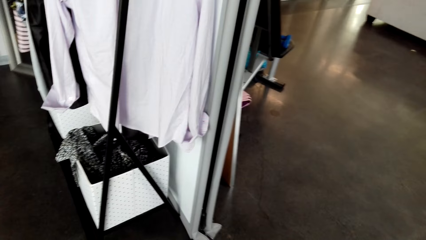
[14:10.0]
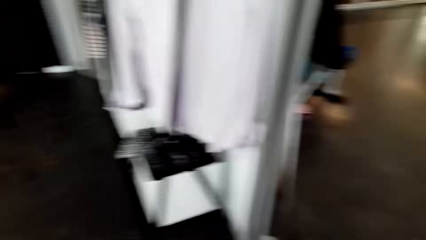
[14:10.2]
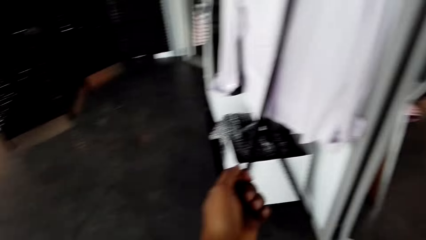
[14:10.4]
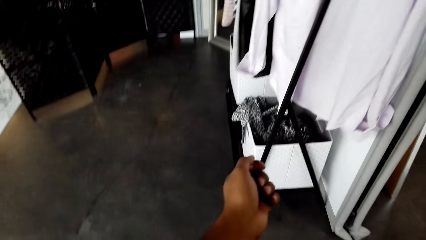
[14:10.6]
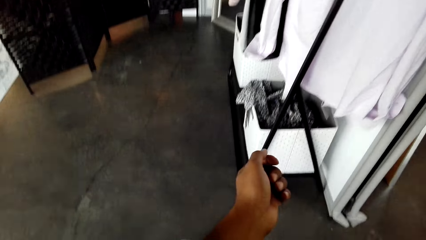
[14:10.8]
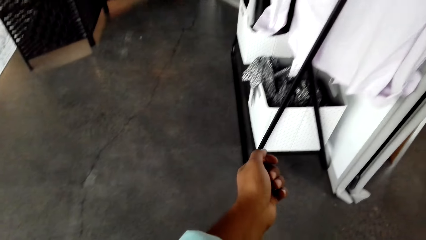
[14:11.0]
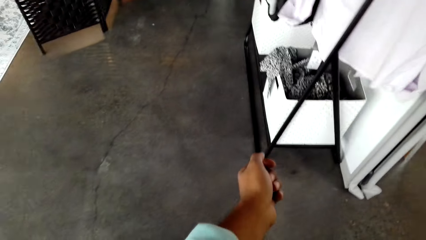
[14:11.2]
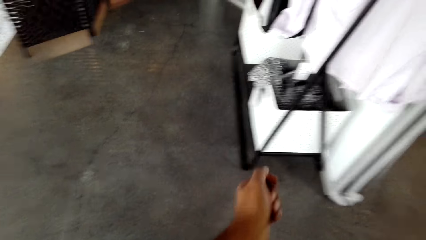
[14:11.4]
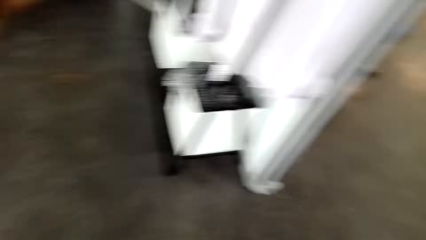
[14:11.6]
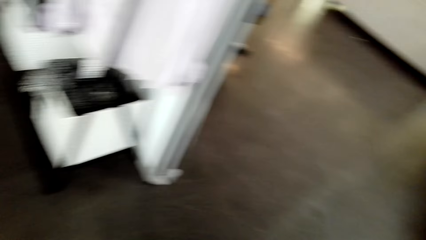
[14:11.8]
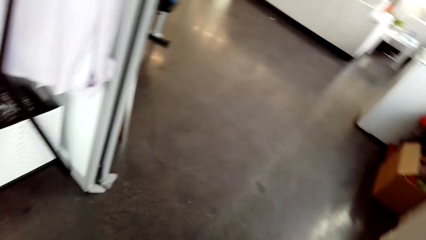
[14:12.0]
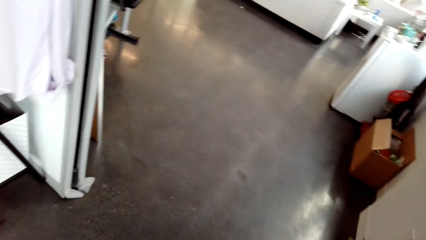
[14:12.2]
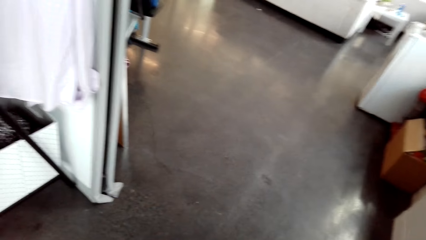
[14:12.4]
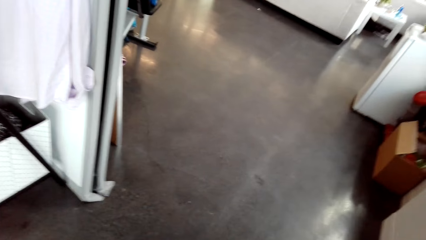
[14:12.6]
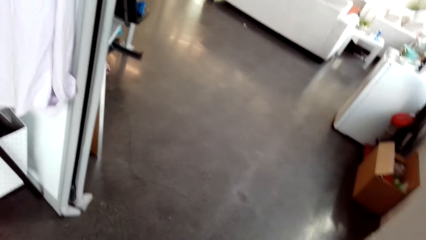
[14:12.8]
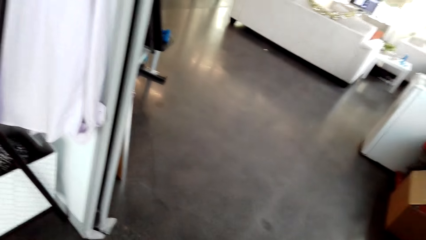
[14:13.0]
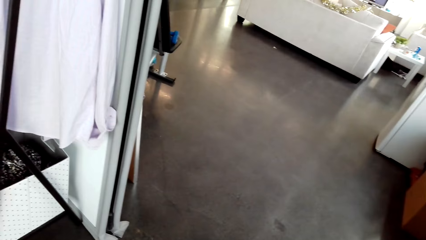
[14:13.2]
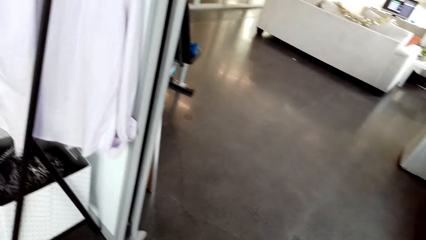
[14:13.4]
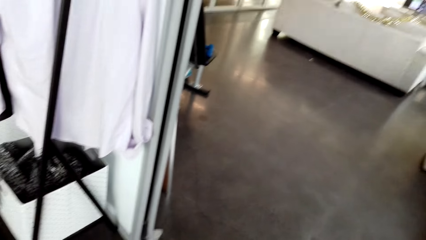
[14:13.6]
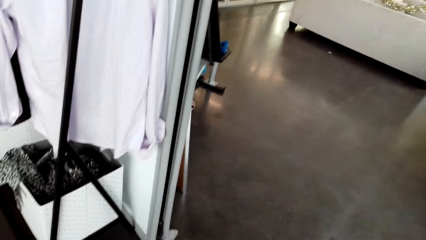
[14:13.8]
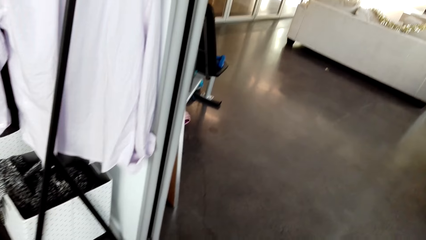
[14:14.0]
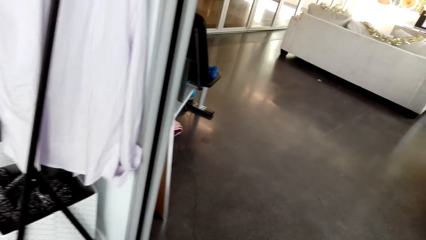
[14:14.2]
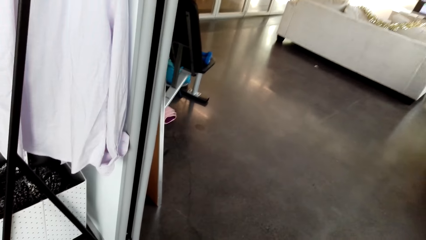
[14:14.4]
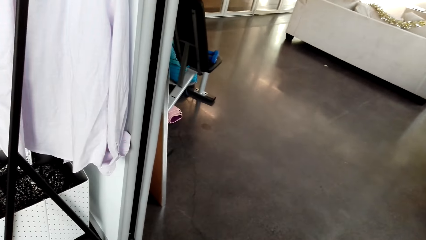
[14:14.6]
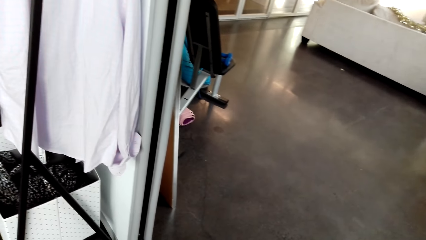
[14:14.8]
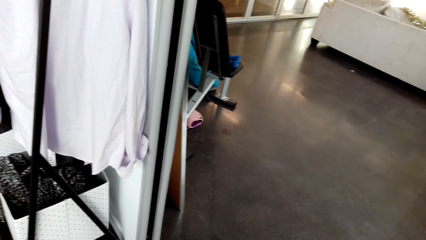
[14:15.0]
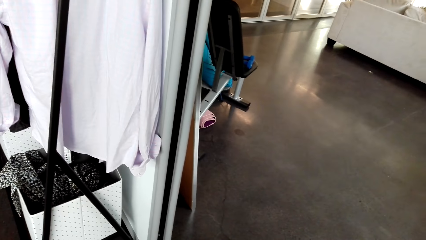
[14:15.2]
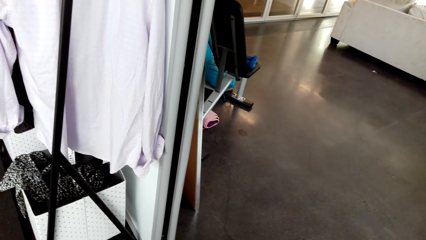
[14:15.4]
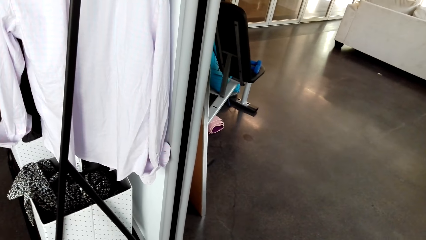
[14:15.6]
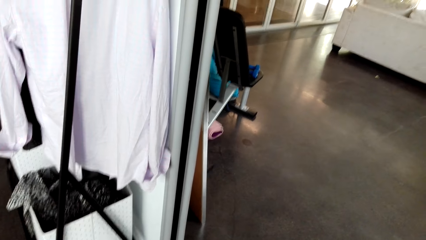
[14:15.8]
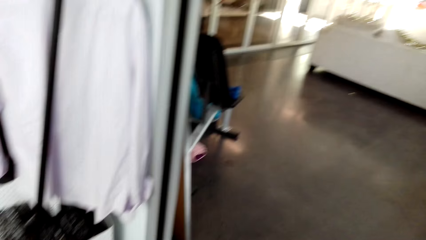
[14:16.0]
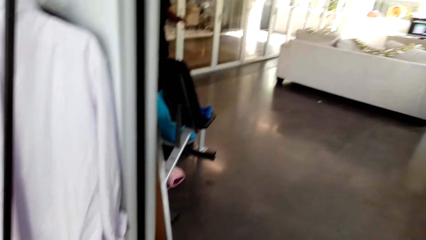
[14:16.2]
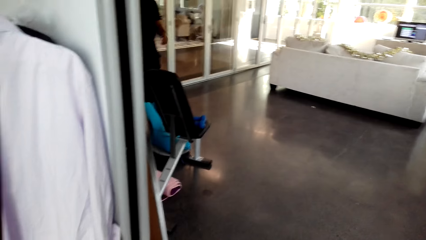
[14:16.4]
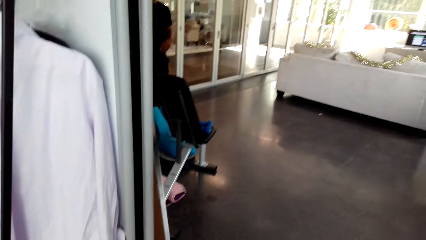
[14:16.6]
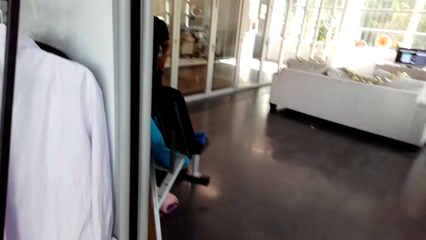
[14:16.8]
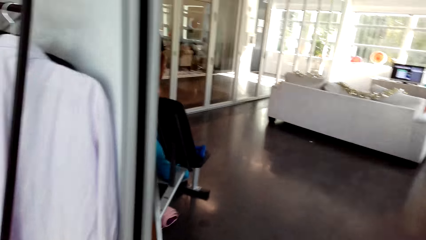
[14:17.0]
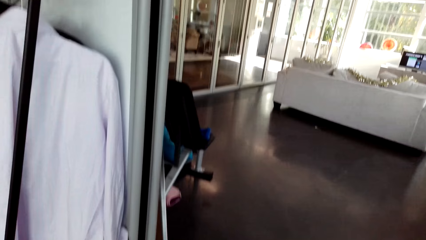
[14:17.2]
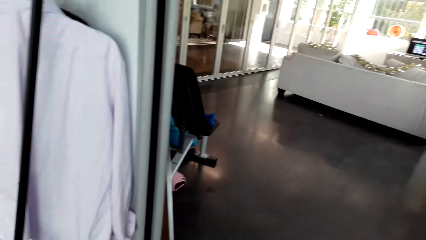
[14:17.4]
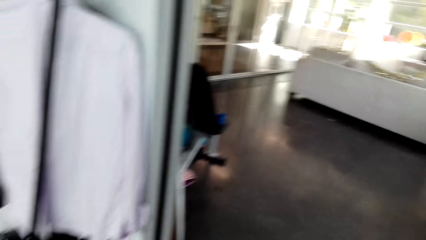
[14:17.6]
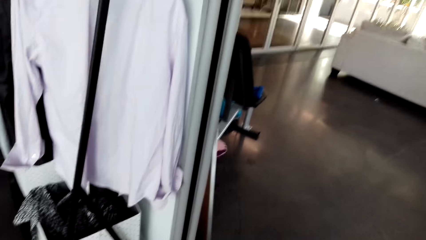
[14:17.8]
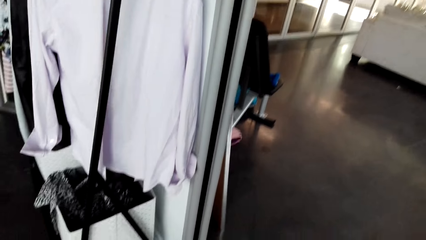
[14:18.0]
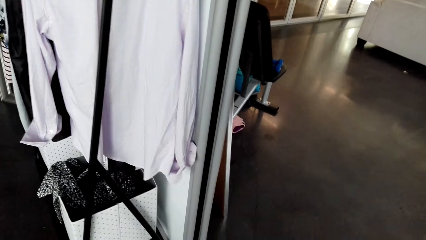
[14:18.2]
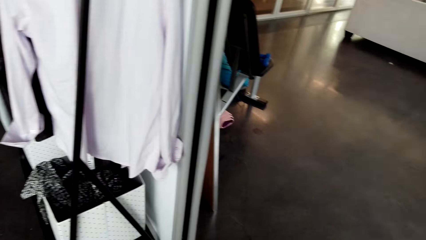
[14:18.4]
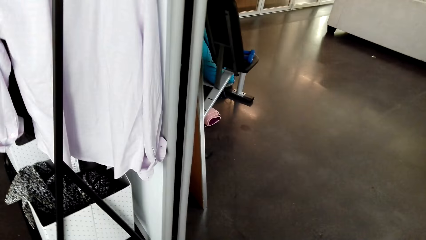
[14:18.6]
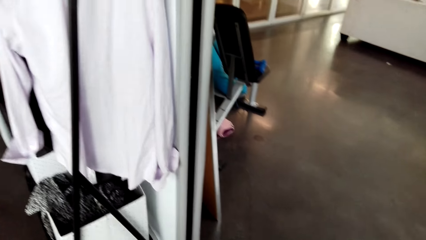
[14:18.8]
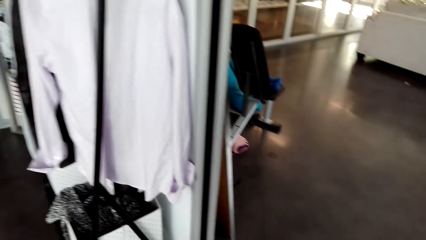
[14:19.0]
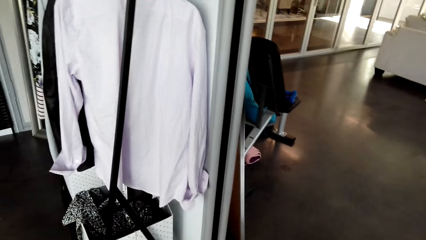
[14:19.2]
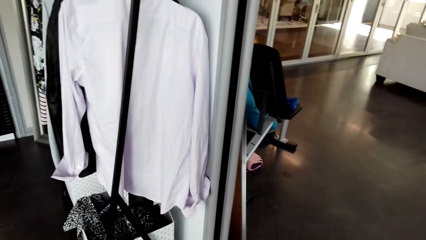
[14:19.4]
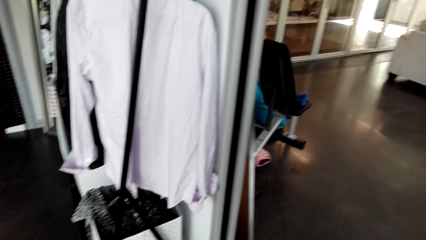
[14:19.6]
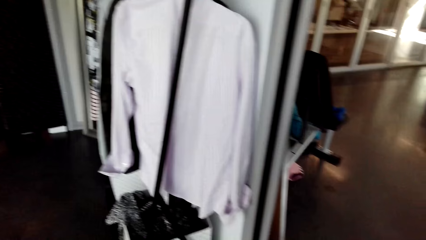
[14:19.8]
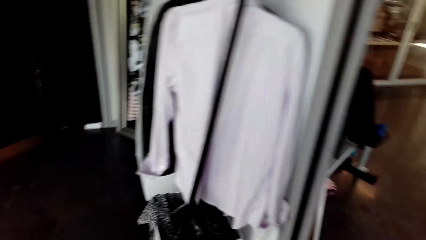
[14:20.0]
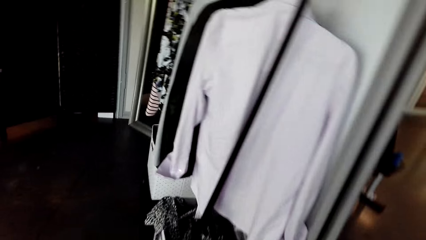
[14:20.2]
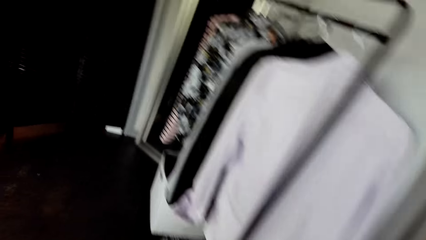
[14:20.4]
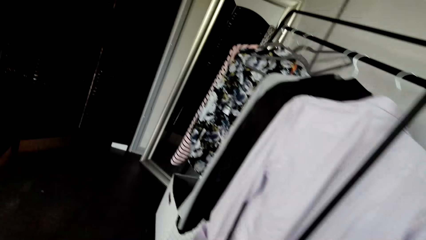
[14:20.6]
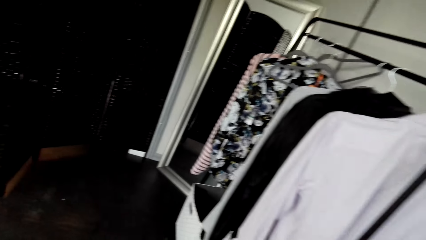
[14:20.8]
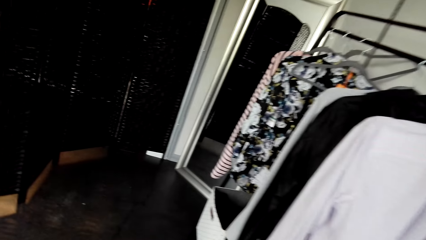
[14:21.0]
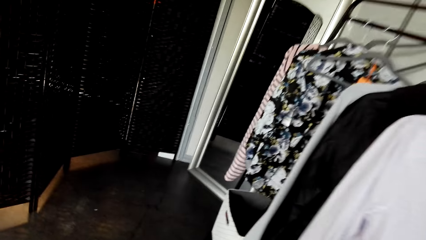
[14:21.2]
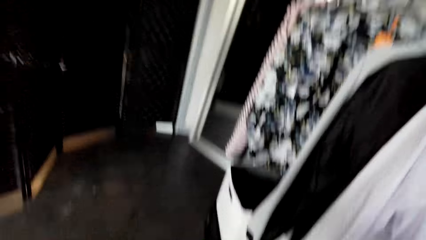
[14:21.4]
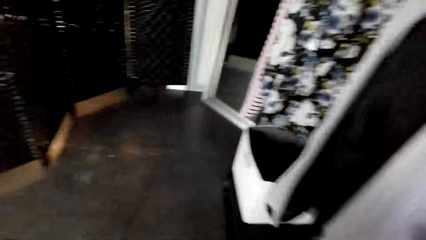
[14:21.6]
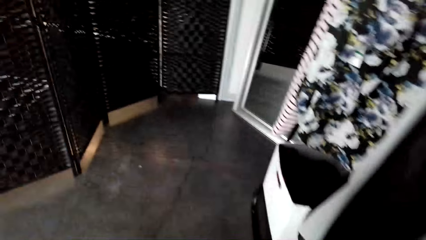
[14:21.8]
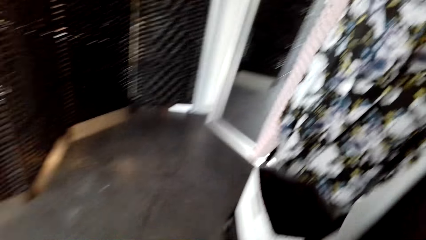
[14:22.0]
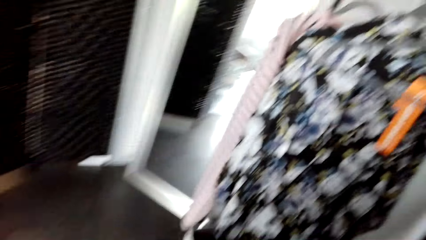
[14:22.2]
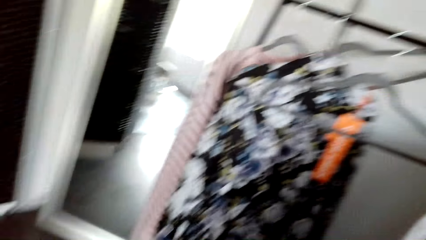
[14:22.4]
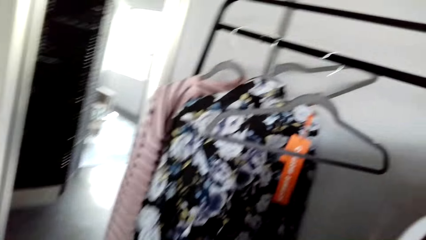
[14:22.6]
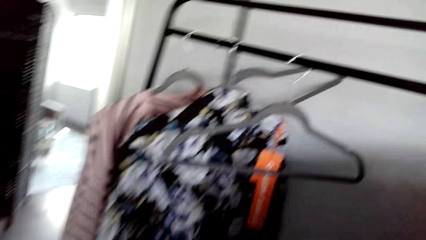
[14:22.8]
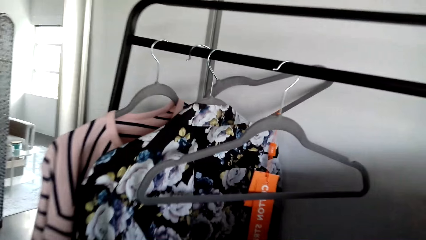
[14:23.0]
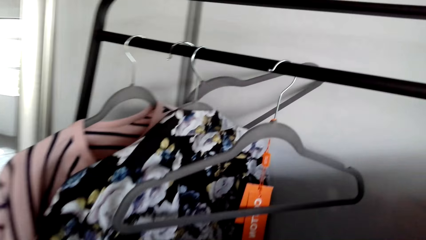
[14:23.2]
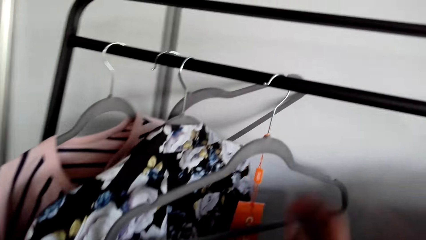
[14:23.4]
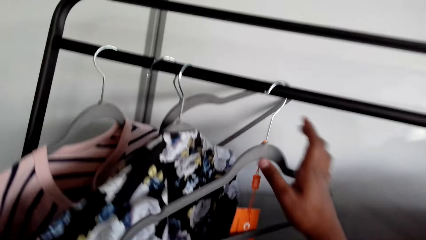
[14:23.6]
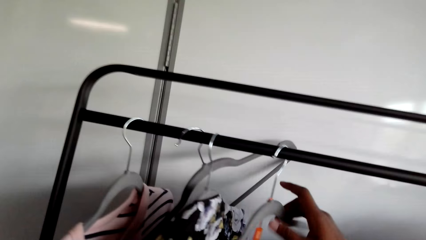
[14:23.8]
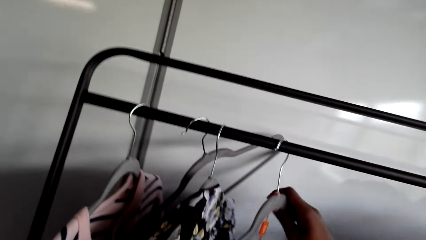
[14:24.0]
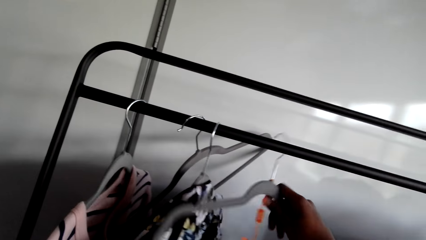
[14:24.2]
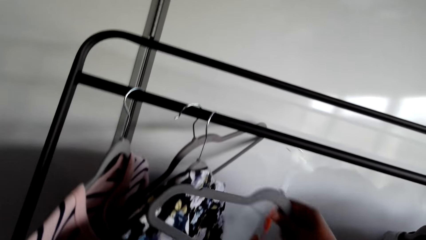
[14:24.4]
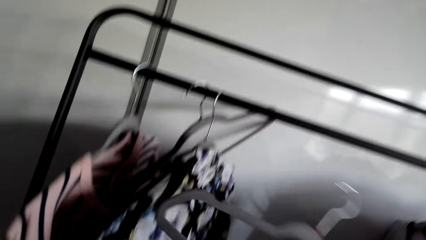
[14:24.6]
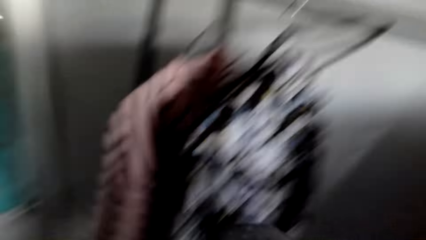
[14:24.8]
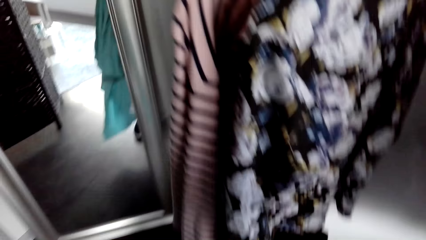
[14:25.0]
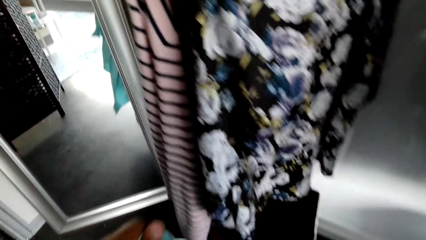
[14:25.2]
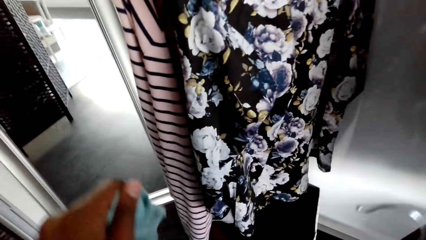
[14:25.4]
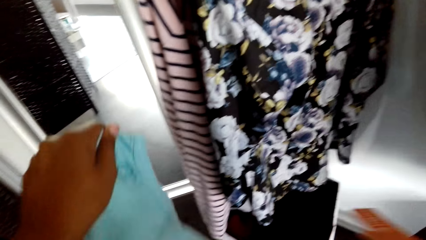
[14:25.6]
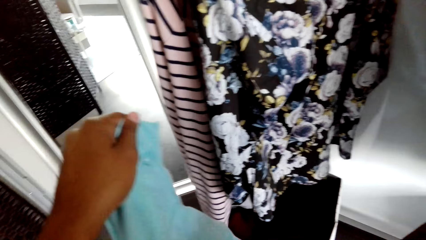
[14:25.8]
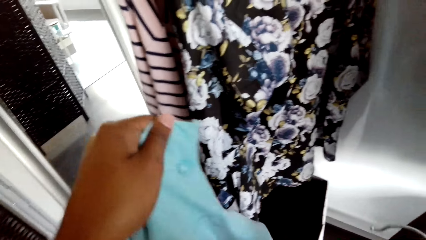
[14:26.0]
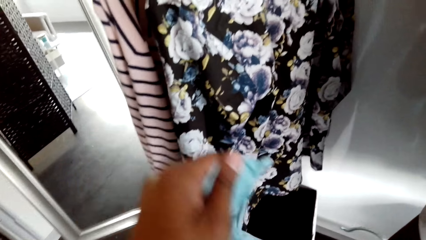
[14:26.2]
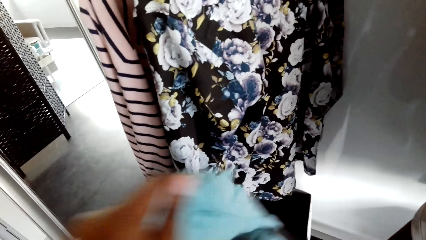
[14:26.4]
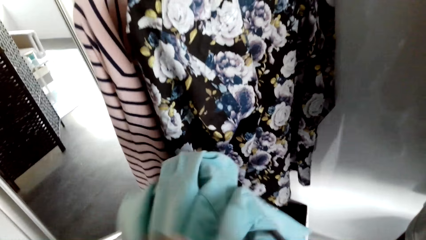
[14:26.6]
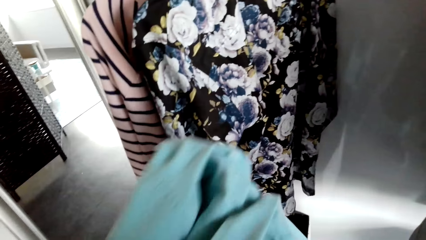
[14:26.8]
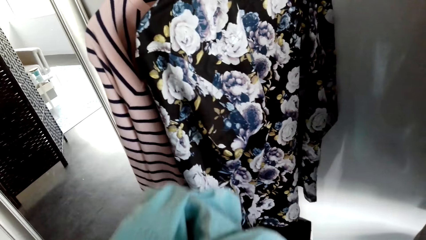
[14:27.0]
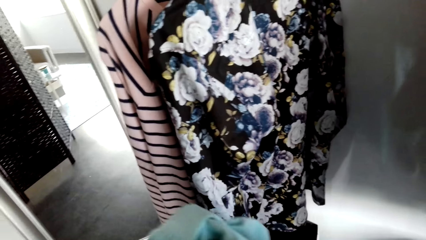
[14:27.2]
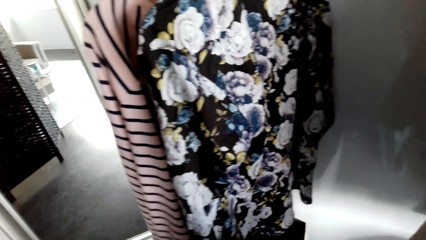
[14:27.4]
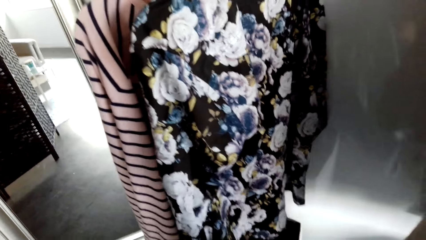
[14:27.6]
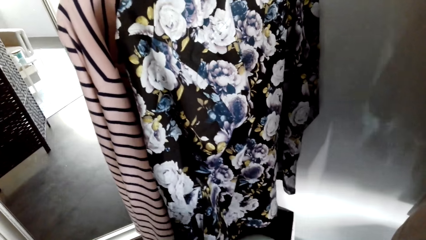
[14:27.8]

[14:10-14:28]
The camera wearer lifts the left hand. They look around. They walk around. They pick up a hanger. They put the cloth on the hanger.
